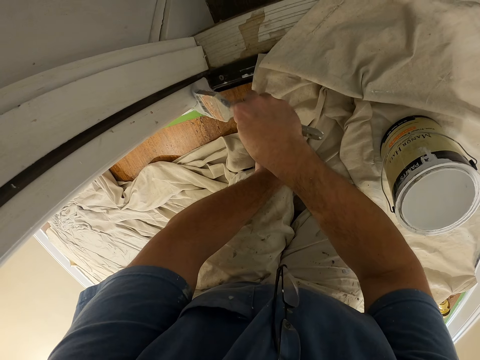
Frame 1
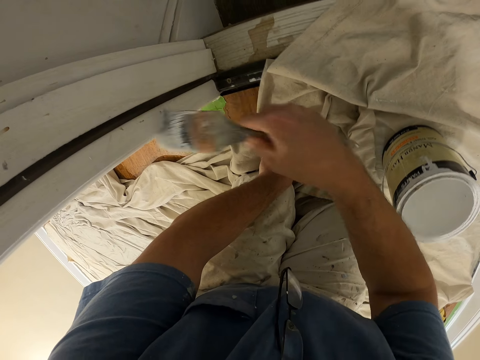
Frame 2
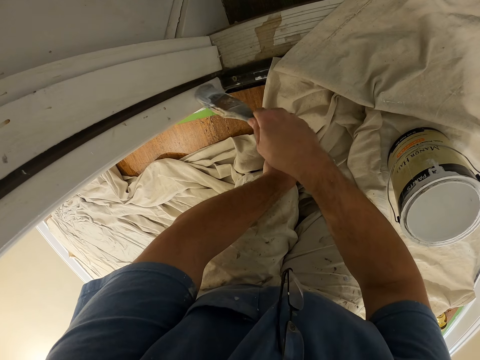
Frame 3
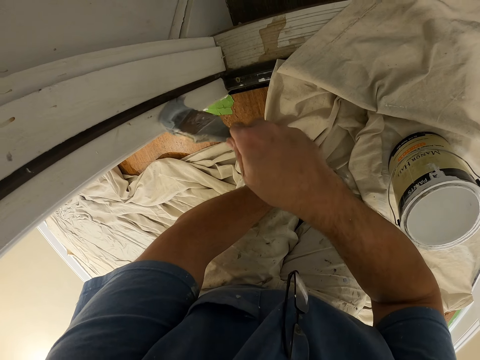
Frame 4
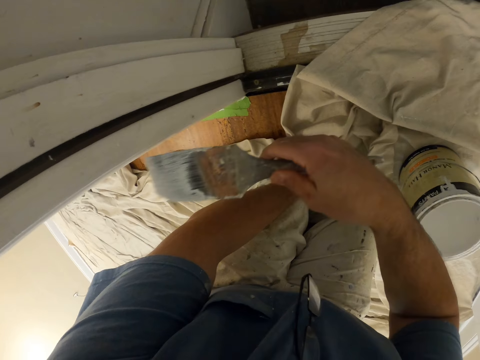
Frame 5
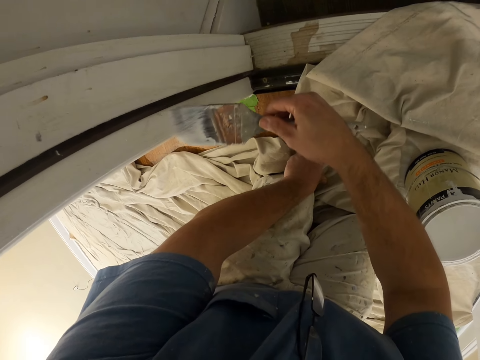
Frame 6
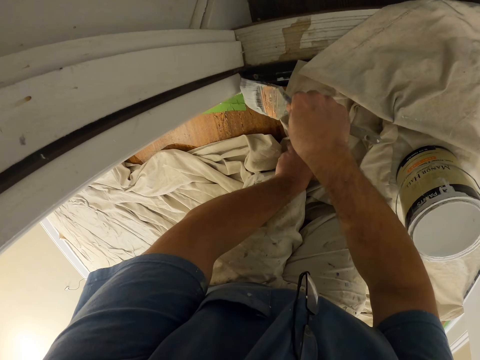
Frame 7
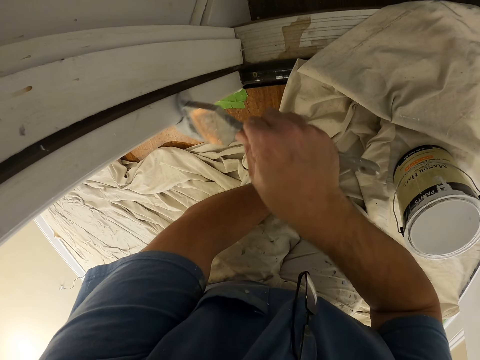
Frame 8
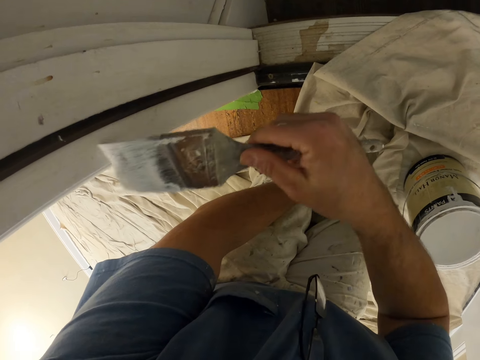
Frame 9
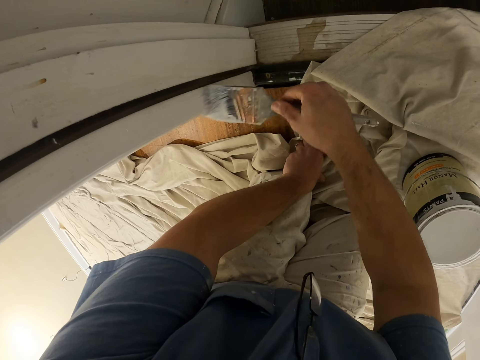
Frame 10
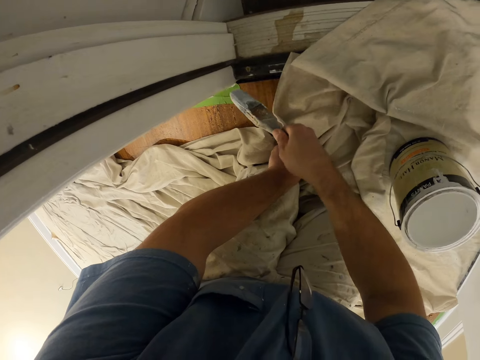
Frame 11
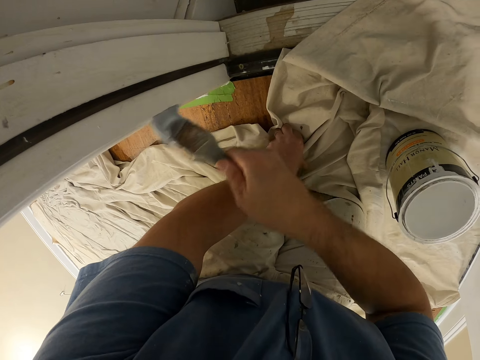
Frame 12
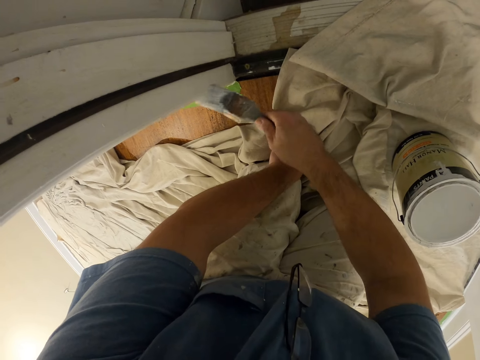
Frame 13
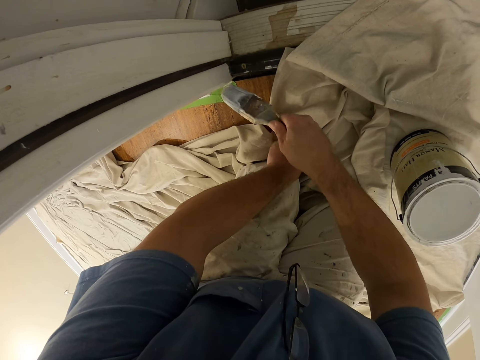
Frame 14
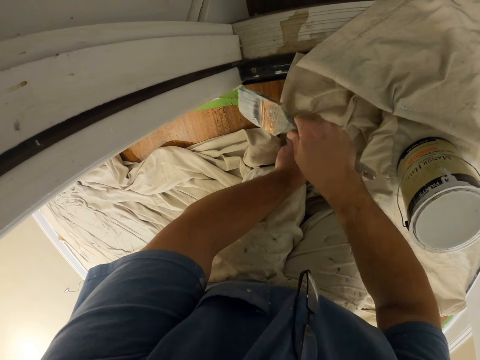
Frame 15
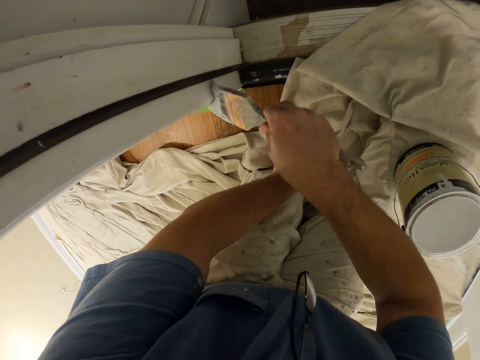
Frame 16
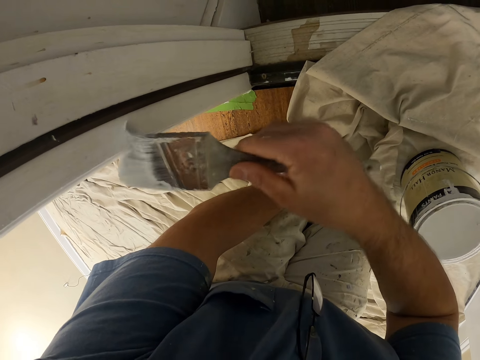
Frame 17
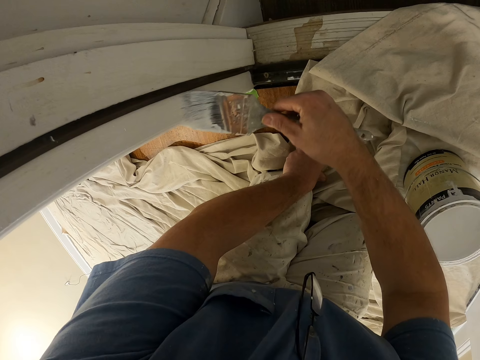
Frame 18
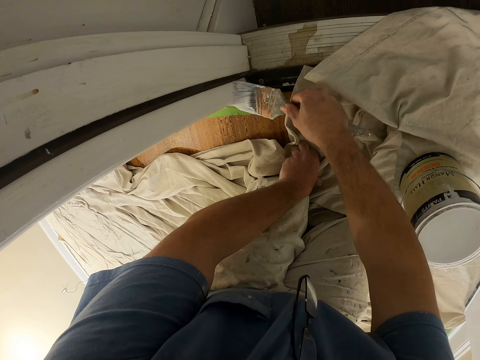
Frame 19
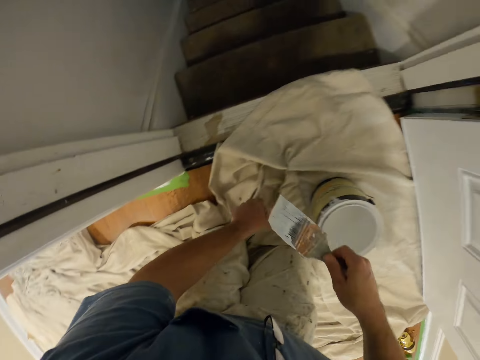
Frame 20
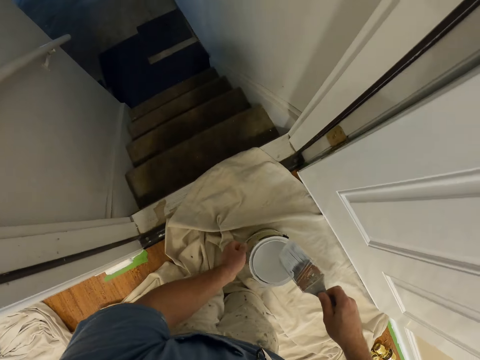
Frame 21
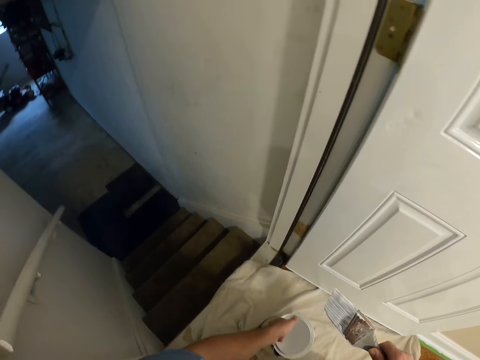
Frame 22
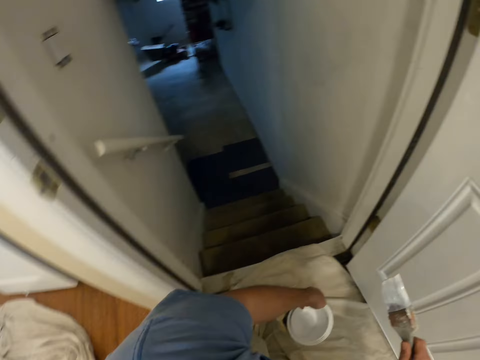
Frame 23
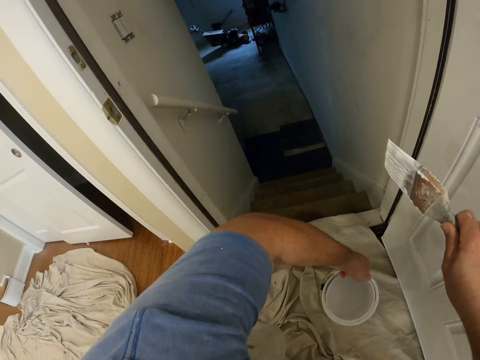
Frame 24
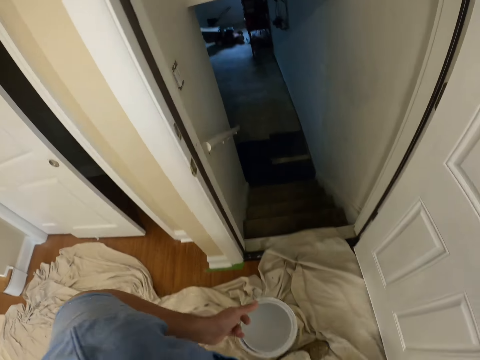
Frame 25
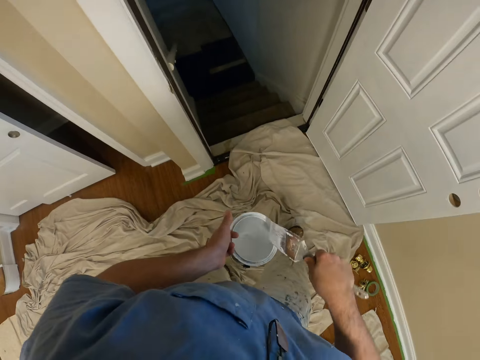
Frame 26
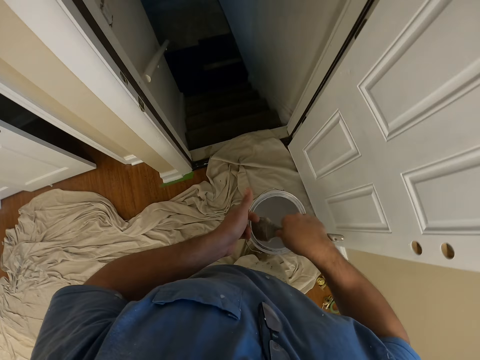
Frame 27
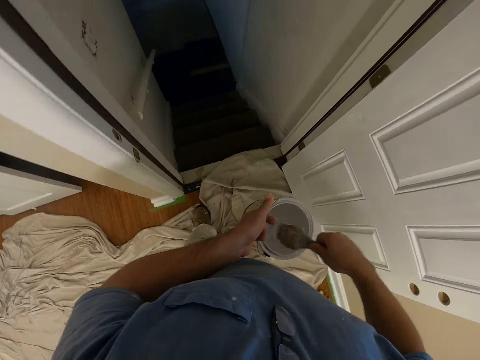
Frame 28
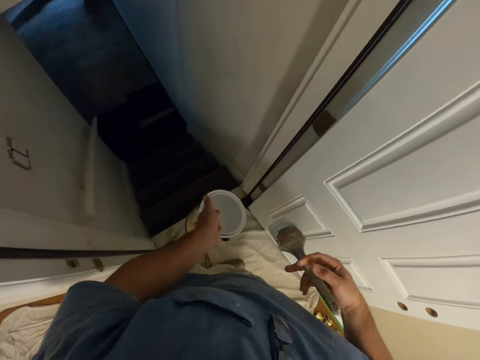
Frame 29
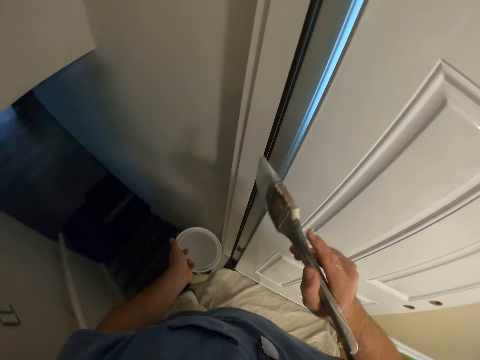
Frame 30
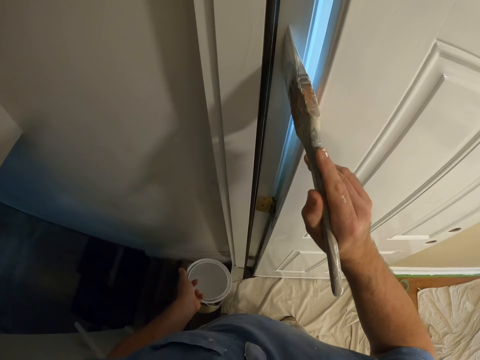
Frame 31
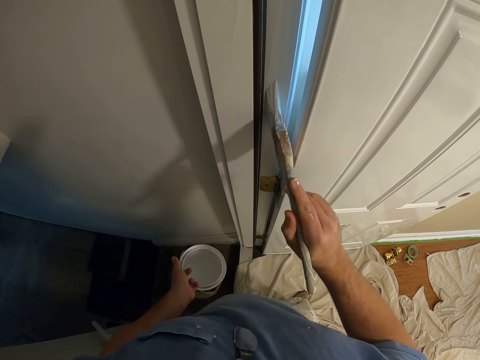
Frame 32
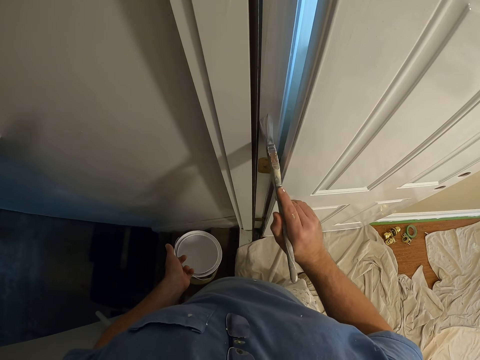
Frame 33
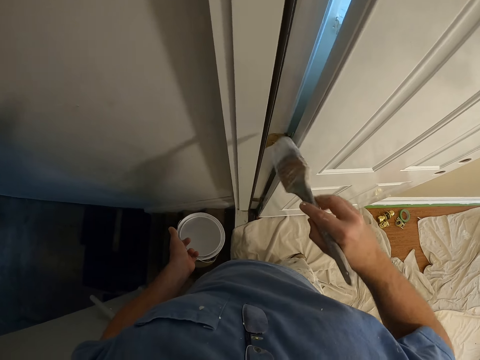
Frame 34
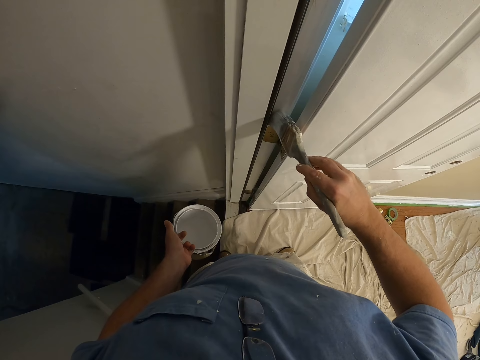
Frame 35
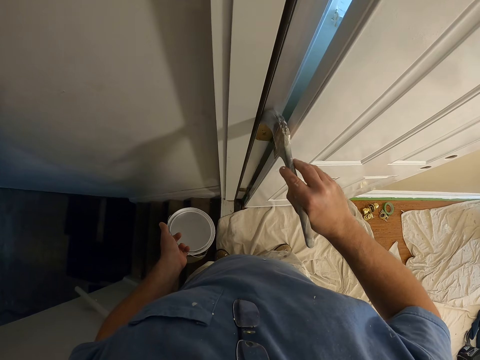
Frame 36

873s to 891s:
The camera wearer stands with a paint can. They carry the paint container. They stand upright. They scoop paint from the can with a paint brush. They apply paint on the door frame with the paint brush.

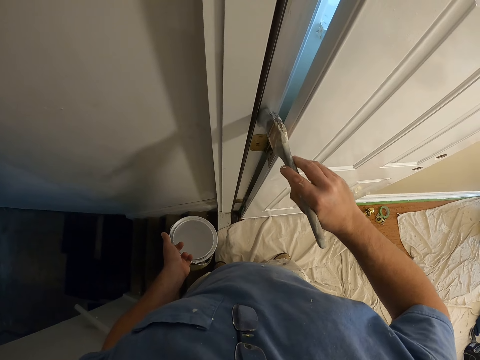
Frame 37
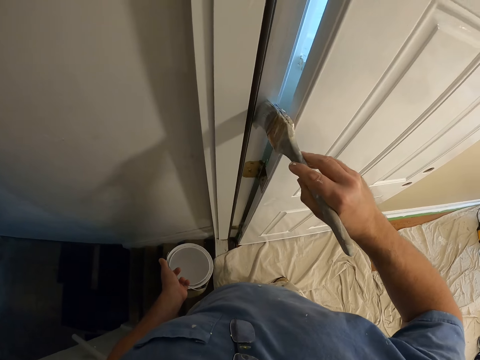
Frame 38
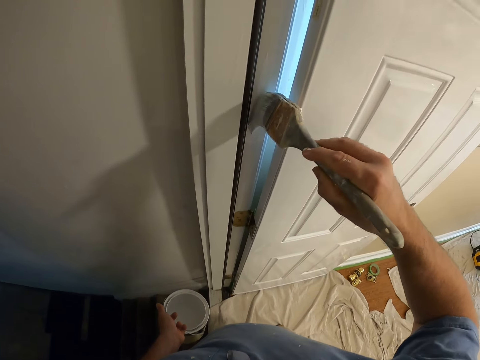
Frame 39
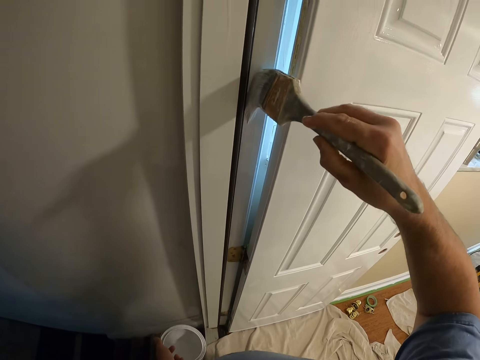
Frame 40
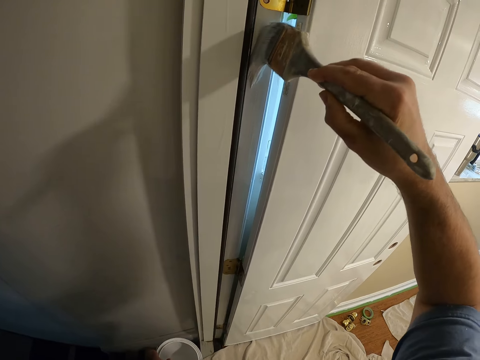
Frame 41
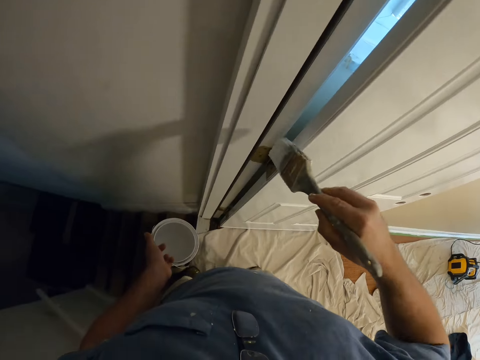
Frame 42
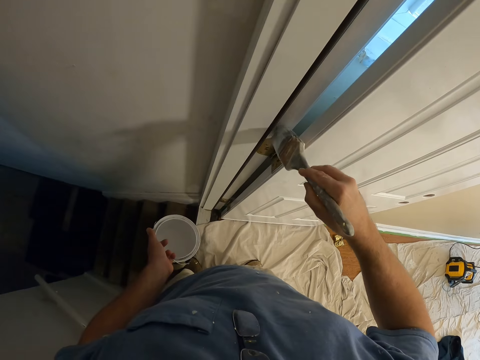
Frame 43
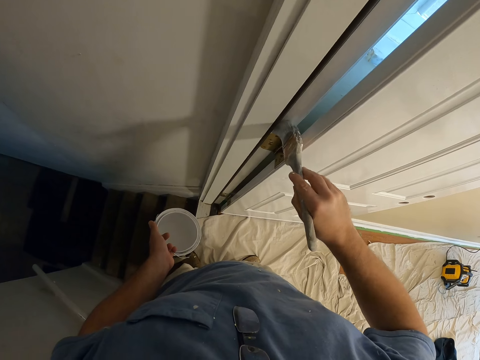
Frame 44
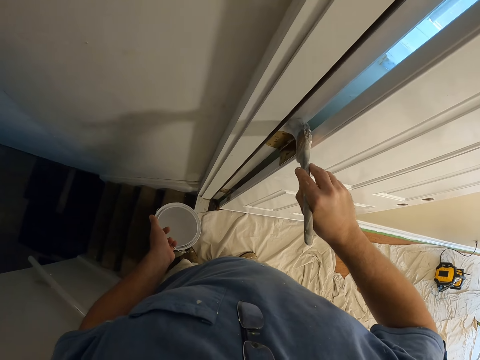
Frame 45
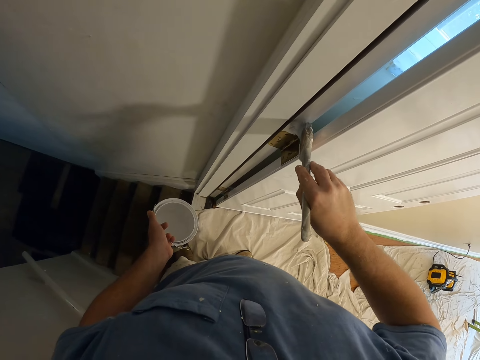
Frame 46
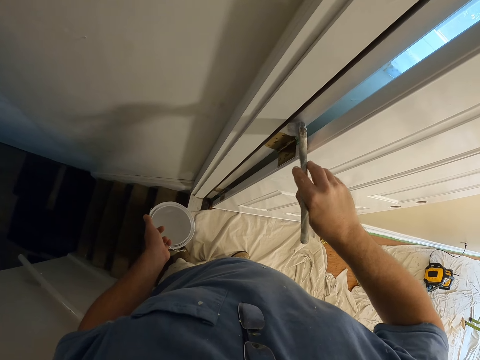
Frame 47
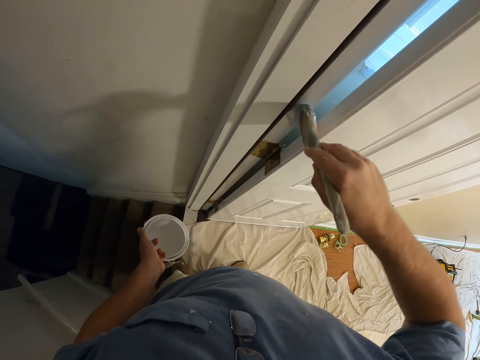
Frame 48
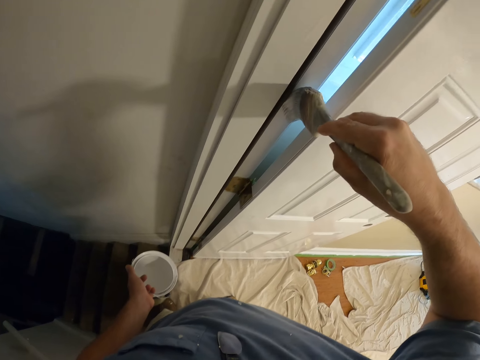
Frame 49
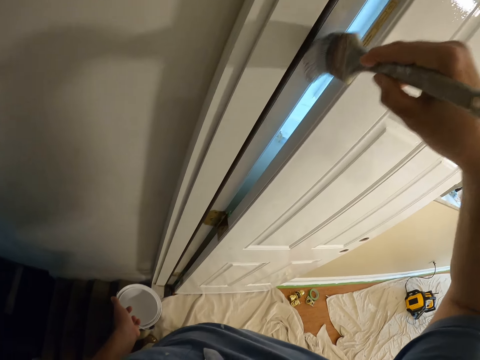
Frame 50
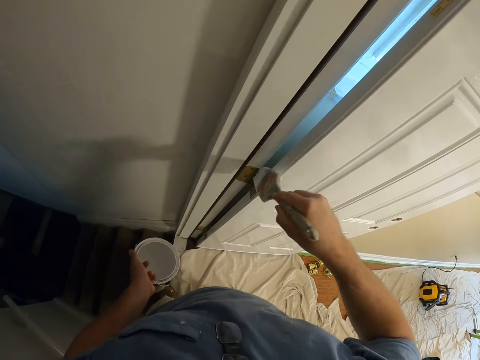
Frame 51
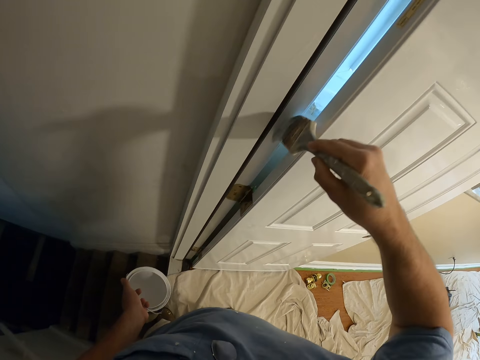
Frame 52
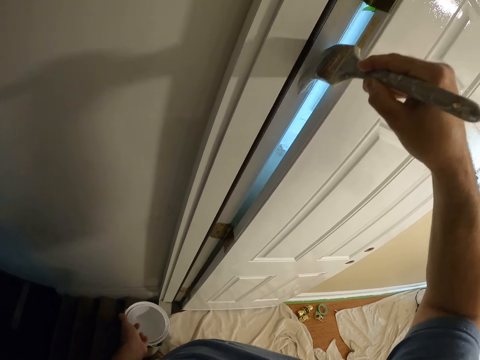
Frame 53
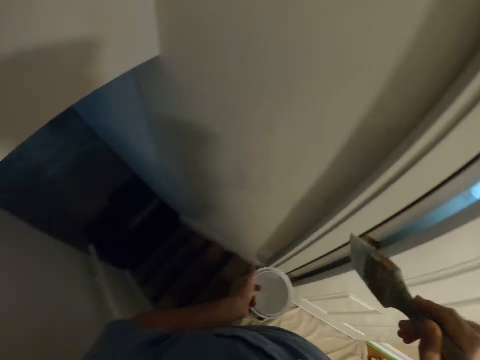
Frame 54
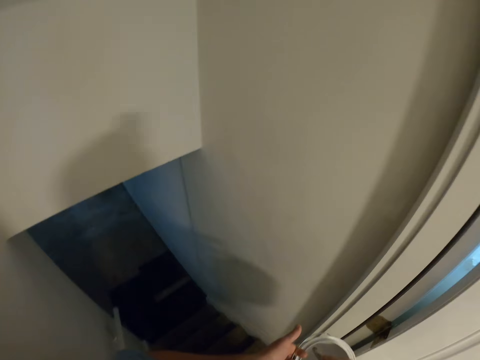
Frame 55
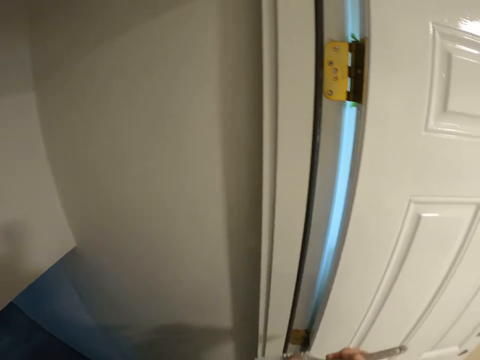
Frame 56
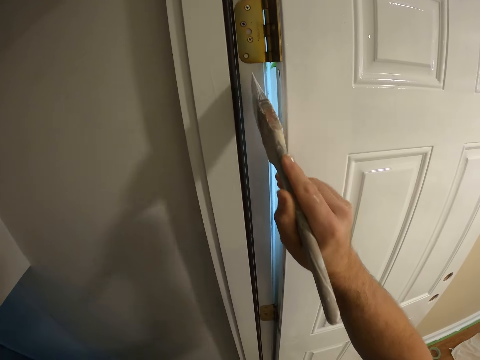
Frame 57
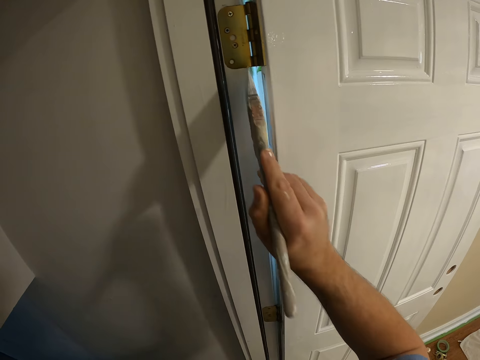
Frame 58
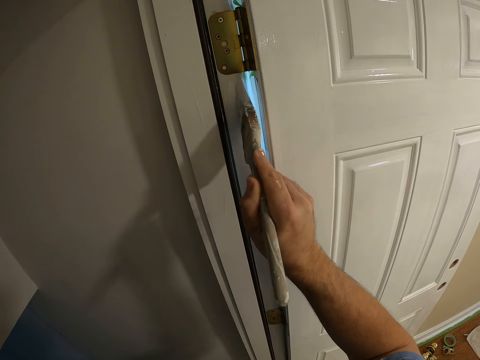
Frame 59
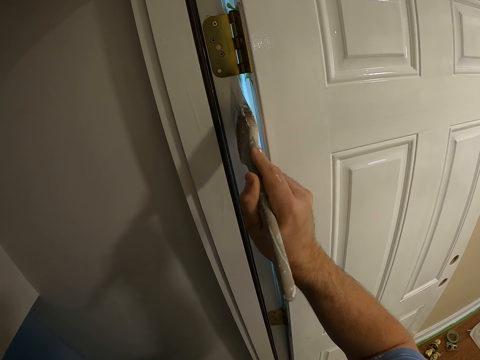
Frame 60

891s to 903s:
The camera wearer scoops paint from the can with a paint brush. They apply paint on the door frame with the paint brush.
